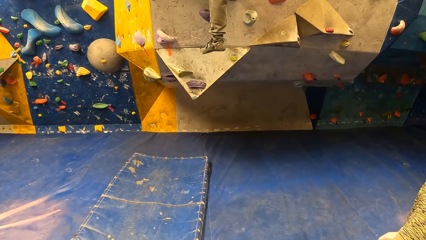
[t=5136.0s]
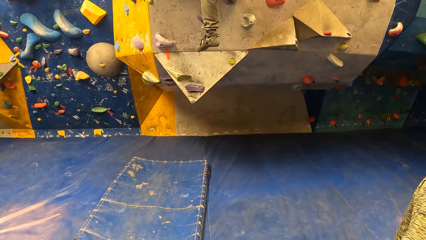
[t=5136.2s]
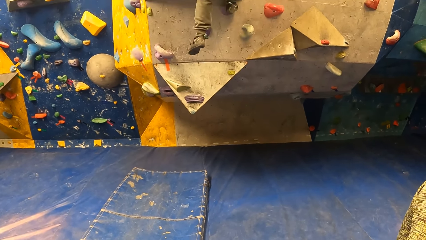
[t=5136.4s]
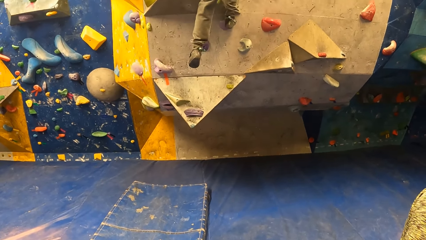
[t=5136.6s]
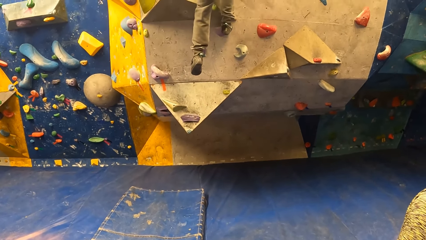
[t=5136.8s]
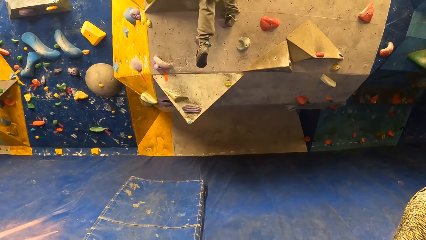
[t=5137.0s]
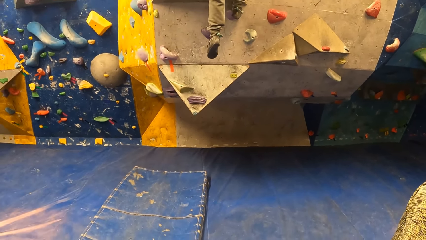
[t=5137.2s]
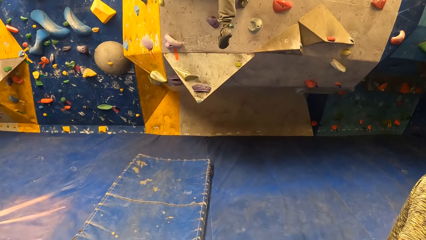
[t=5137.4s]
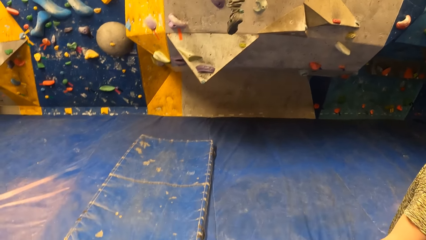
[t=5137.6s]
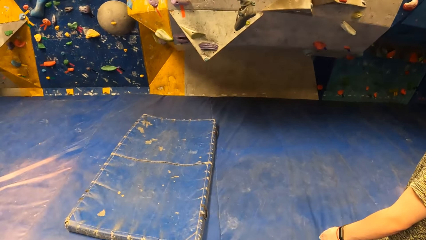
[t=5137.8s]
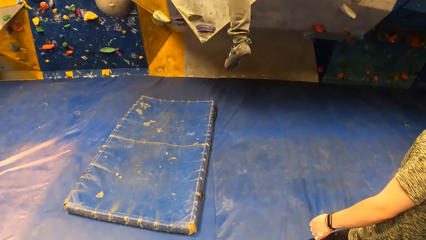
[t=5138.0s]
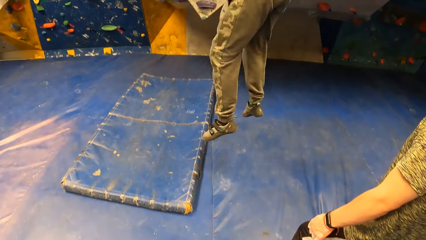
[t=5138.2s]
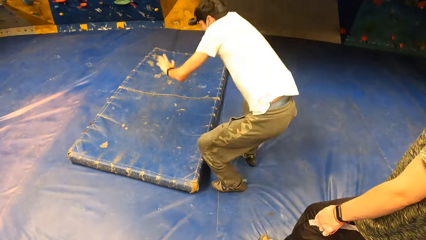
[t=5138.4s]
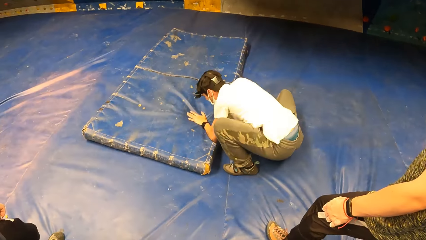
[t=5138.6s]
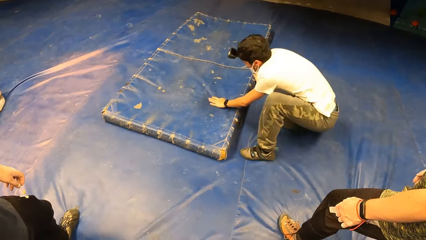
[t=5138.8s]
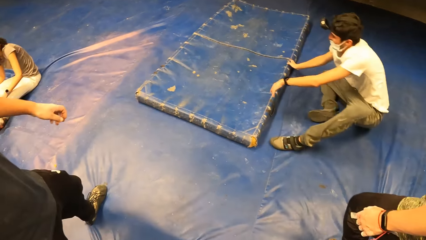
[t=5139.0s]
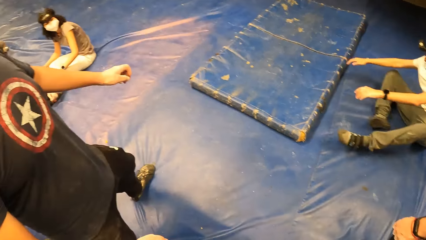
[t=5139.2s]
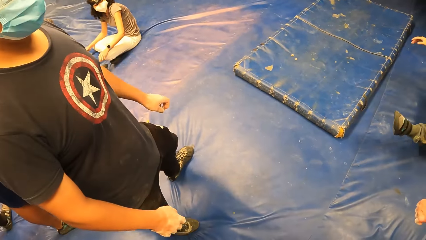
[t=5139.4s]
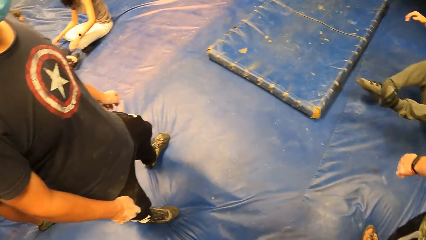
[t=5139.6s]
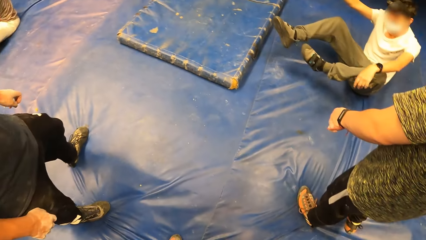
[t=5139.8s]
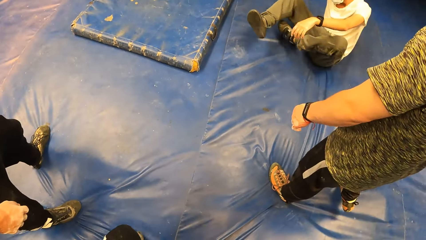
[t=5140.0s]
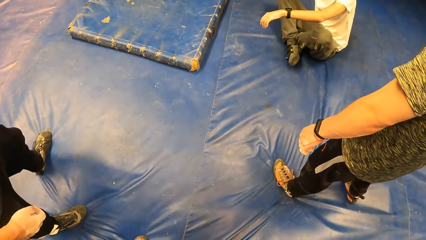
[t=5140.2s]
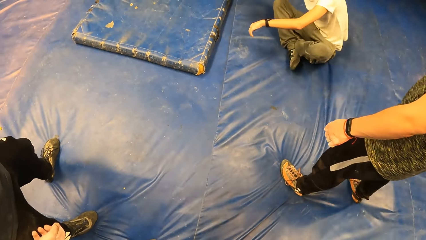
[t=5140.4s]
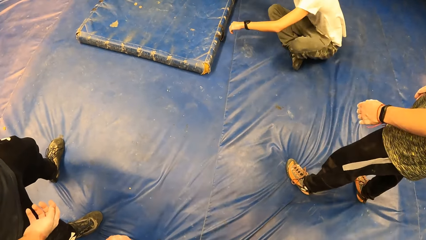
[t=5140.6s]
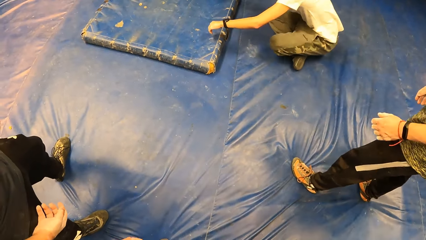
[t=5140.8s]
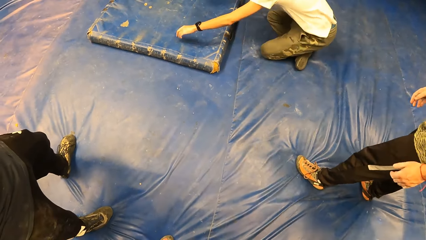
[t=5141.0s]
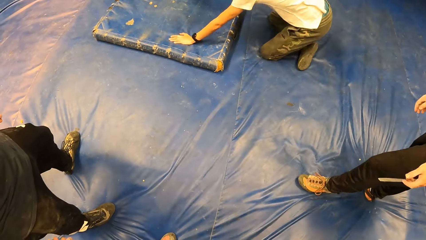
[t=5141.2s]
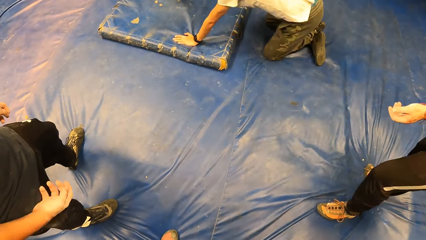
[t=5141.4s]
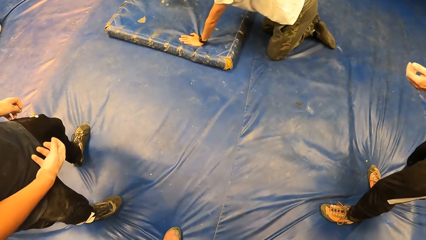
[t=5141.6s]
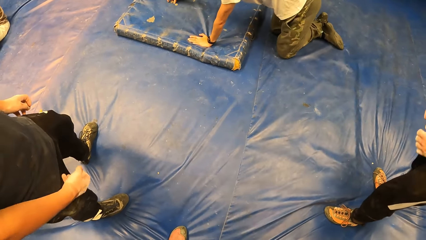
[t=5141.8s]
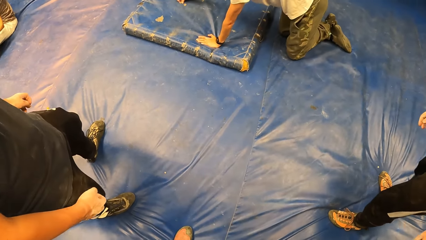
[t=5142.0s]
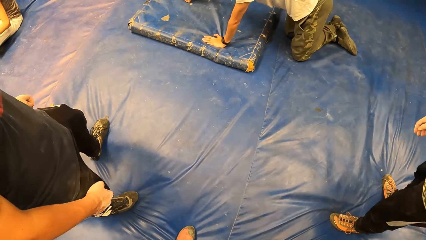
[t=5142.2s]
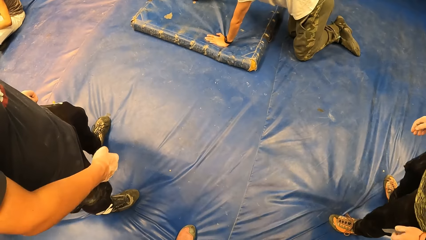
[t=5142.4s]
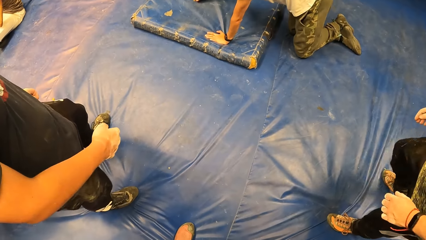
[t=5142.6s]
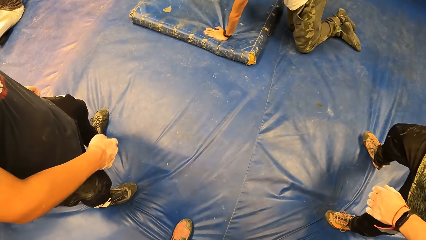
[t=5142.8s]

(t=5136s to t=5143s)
A man jumps to the ground.

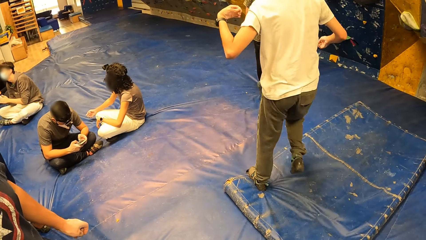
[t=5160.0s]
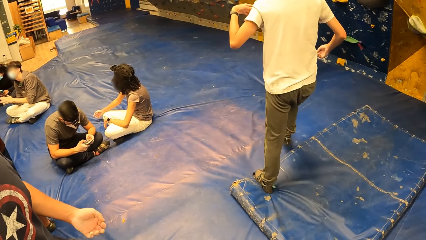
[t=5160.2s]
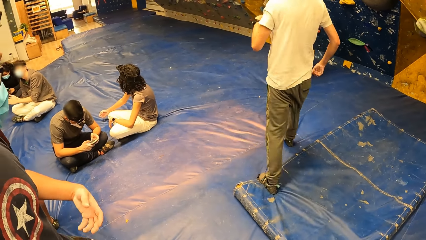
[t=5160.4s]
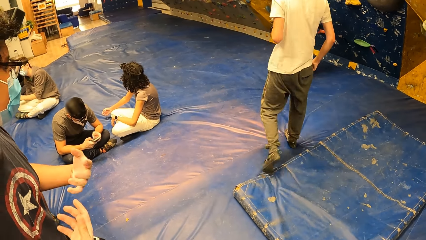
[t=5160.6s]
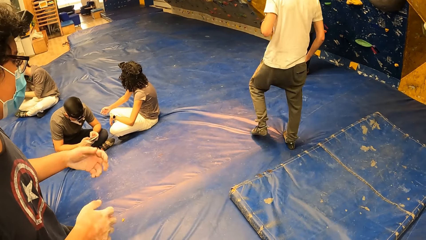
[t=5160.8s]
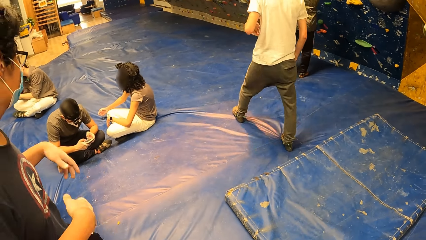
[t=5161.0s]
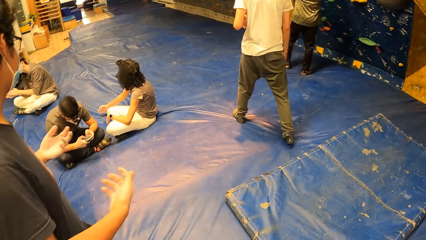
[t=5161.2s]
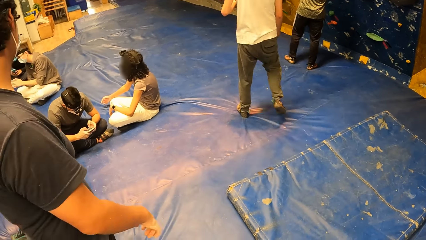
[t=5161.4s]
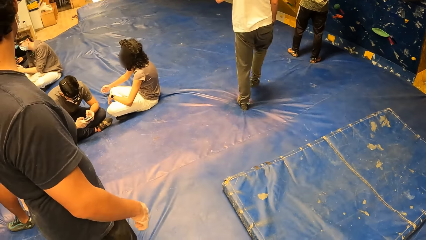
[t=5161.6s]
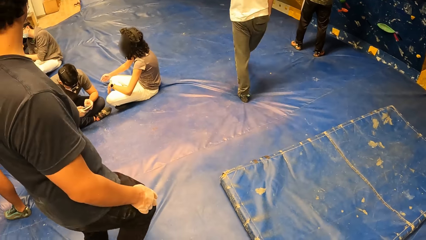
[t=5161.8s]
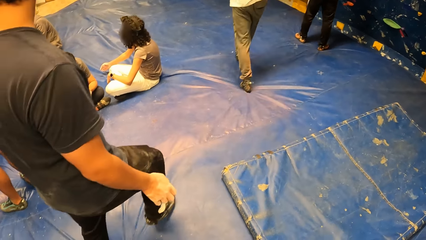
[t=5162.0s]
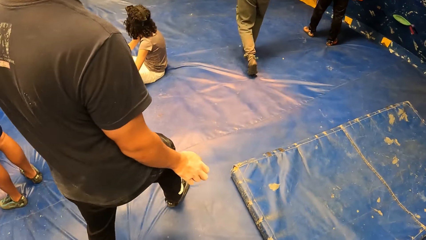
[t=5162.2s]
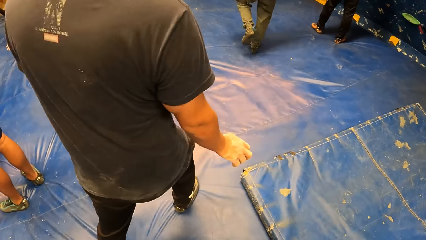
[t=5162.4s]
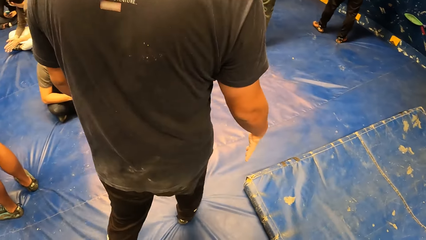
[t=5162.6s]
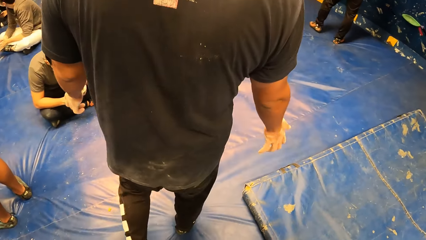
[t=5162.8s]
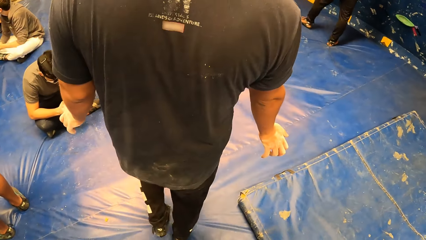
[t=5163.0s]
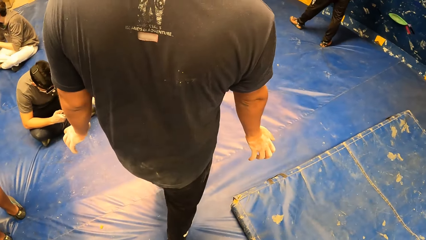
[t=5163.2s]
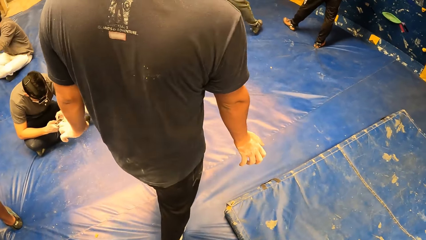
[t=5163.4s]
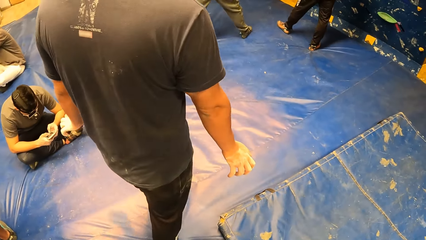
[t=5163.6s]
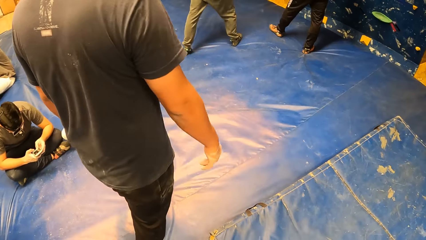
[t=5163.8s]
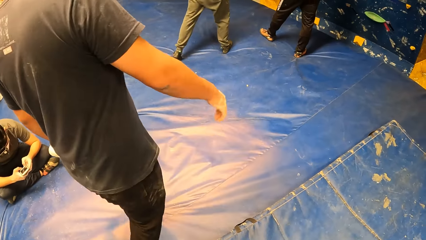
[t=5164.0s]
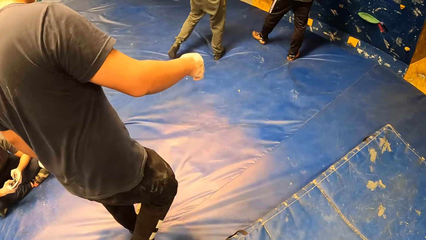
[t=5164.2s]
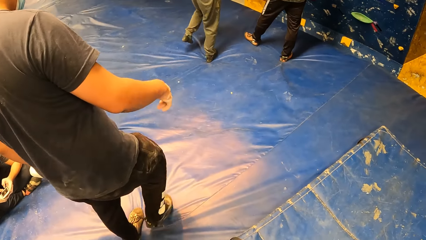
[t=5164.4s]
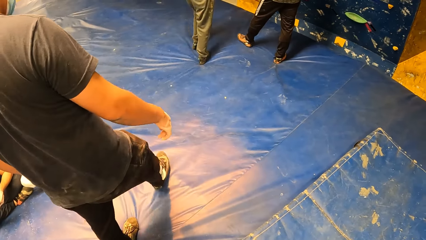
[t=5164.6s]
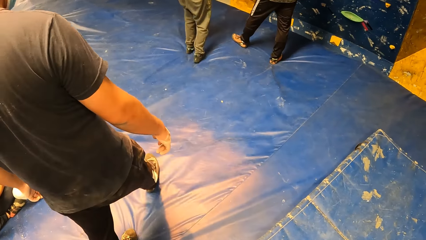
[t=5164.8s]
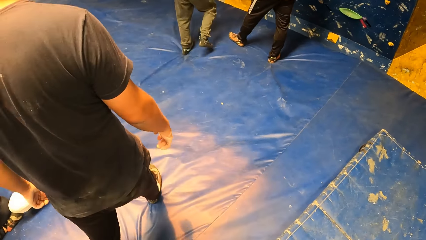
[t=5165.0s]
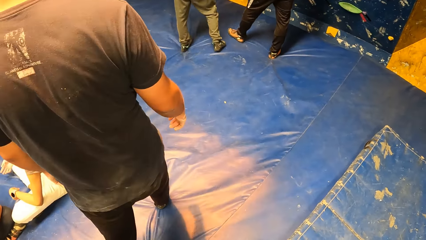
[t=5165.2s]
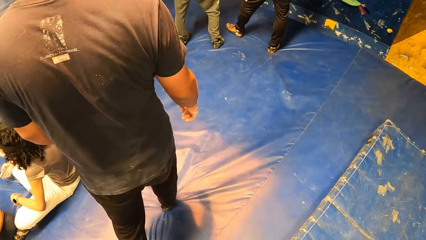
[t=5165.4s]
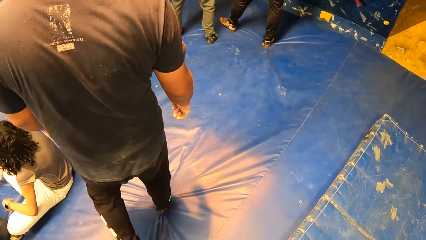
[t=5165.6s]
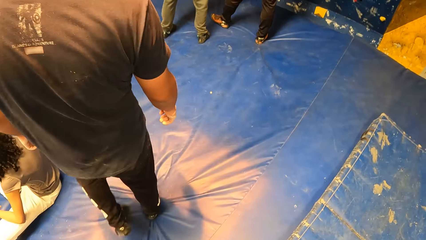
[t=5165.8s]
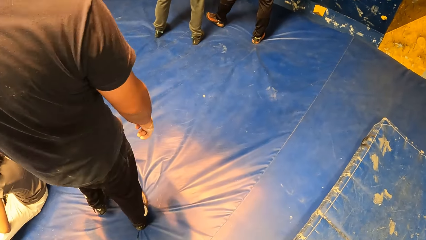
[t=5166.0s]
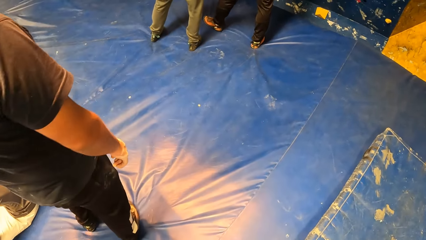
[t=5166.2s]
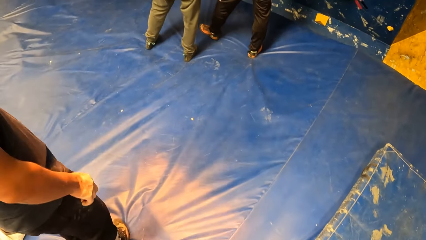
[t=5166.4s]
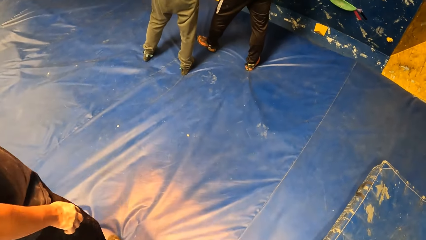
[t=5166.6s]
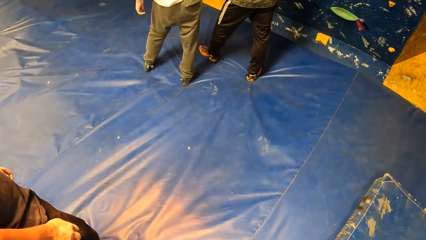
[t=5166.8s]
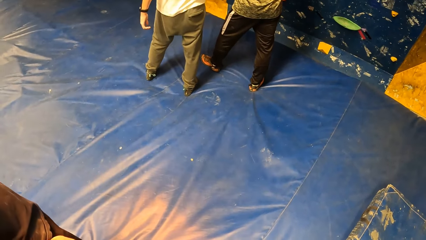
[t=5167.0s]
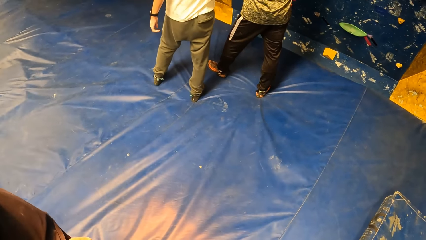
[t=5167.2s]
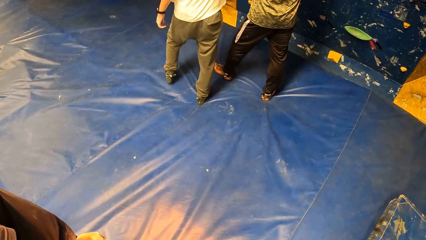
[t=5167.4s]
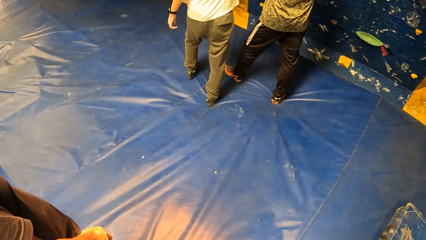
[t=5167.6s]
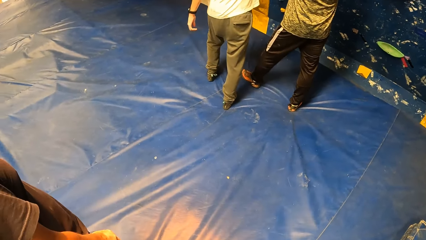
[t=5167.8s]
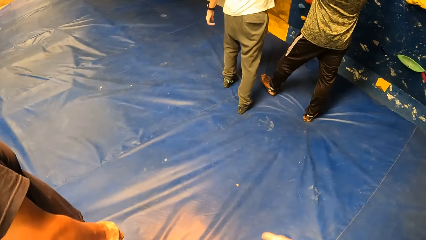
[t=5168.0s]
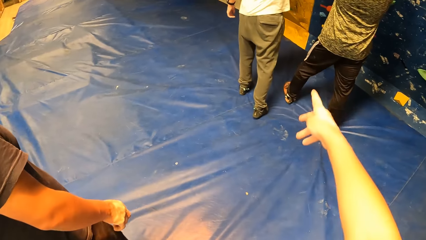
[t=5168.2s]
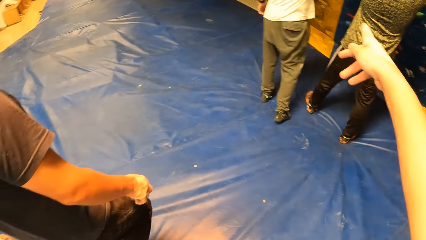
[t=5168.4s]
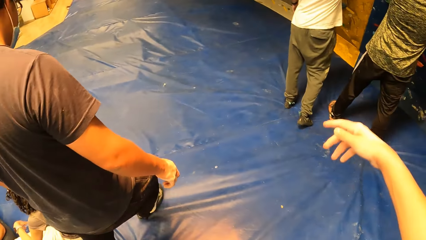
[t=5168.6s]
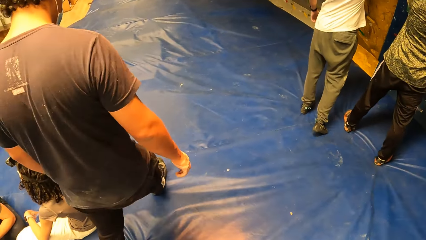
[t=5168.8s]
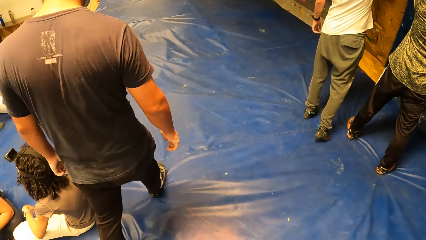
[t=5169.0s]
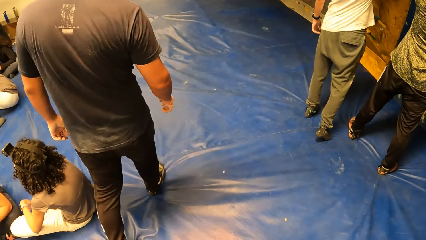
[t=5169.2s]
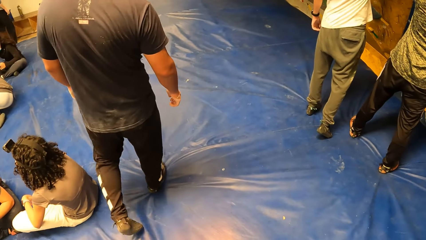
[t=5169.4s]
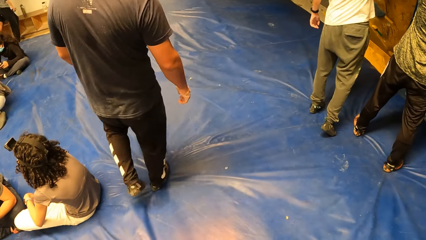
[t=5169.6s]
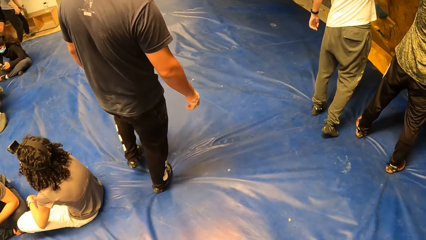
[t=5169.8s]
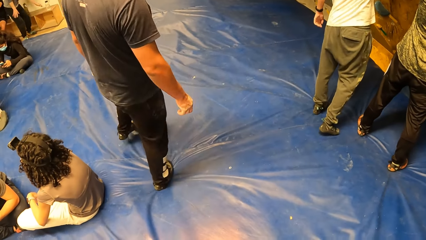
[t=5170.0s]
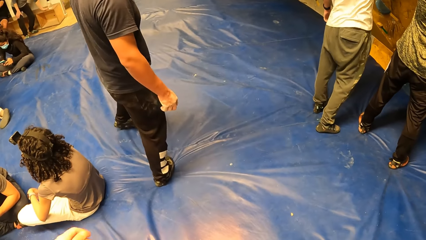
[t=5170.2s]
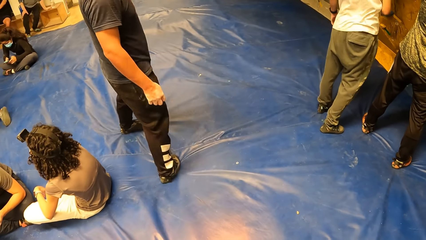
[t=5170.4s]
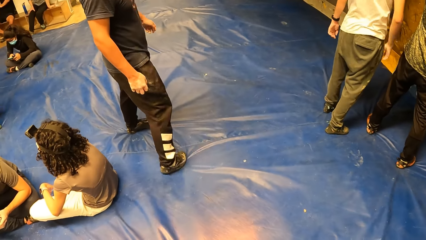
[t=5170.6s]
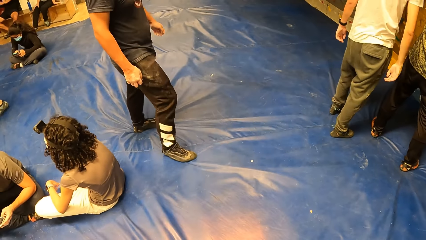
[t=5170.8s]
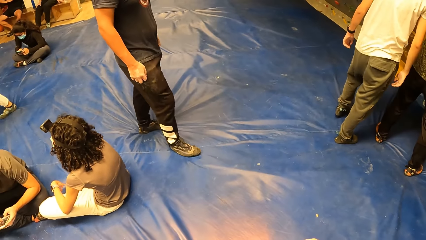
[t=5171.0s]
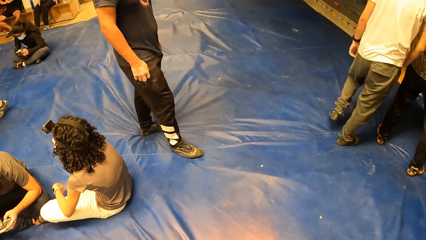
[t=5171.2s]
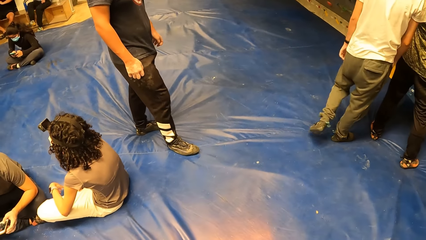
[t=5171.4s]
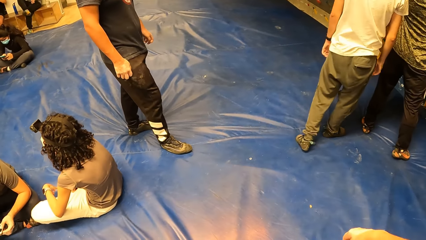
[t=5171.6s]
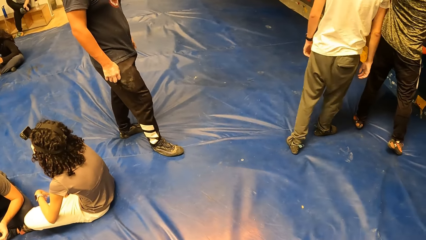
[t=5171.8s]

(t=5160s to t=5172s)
A man moves hands and moves around the room. The camera wearer walks toward the wall. They point at something. Another man moves around the room. A third man does something with his hand. The first man looks backward.
